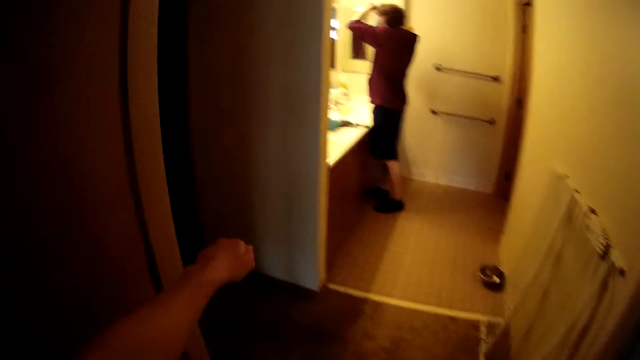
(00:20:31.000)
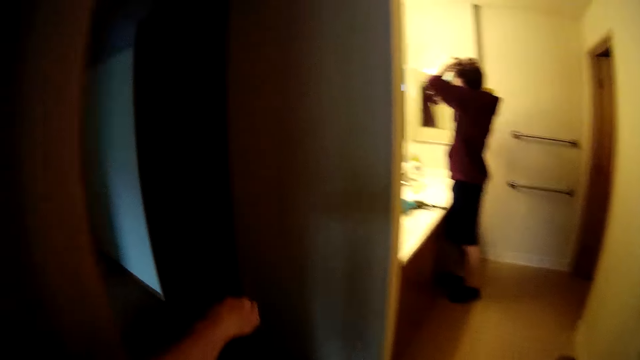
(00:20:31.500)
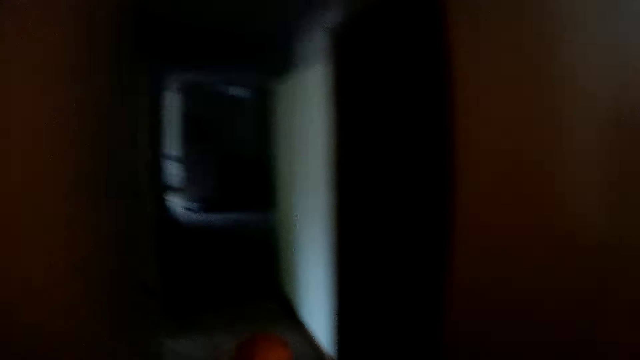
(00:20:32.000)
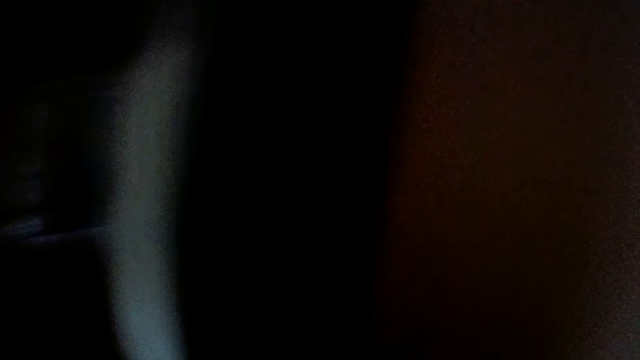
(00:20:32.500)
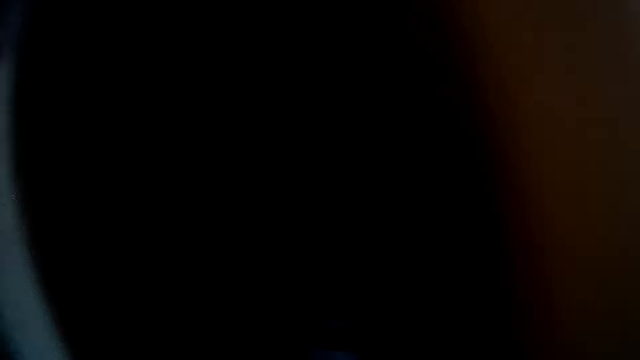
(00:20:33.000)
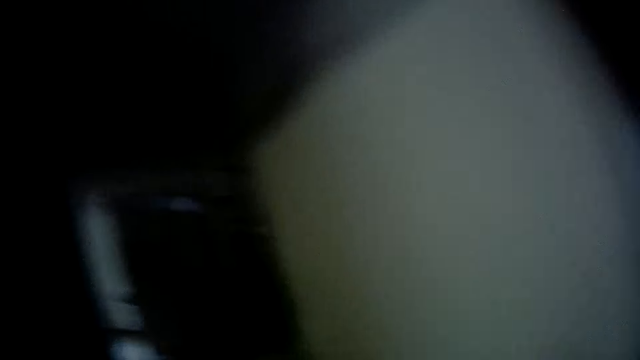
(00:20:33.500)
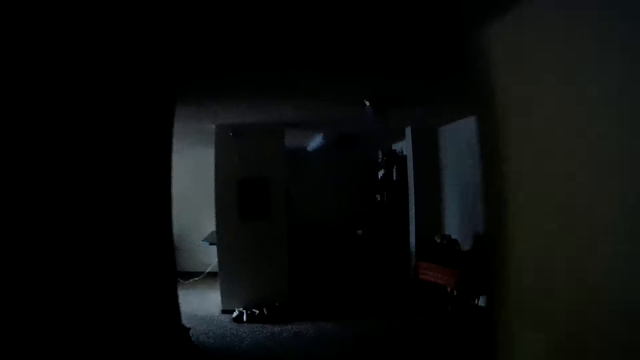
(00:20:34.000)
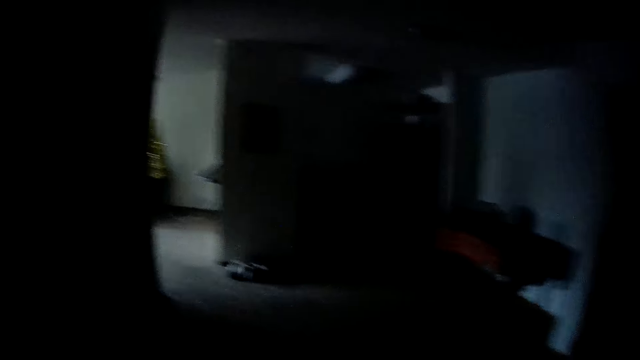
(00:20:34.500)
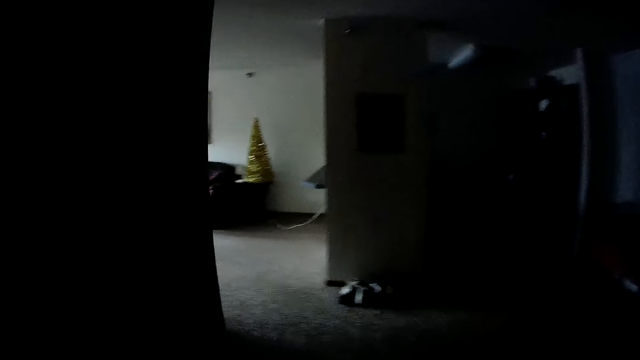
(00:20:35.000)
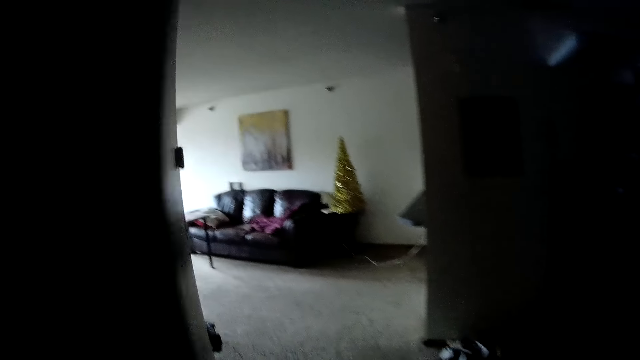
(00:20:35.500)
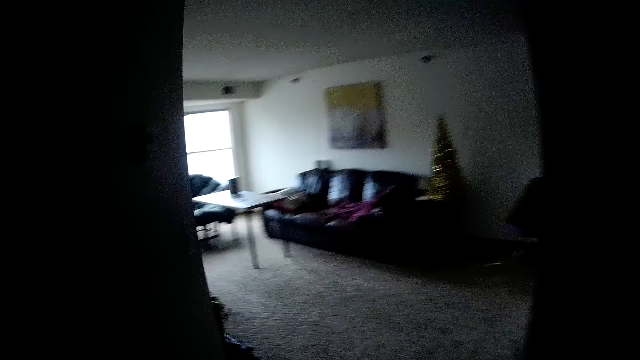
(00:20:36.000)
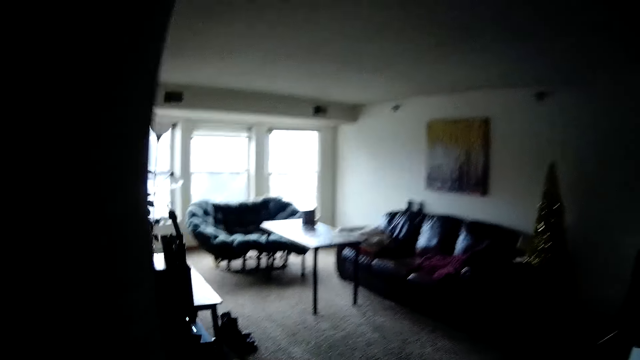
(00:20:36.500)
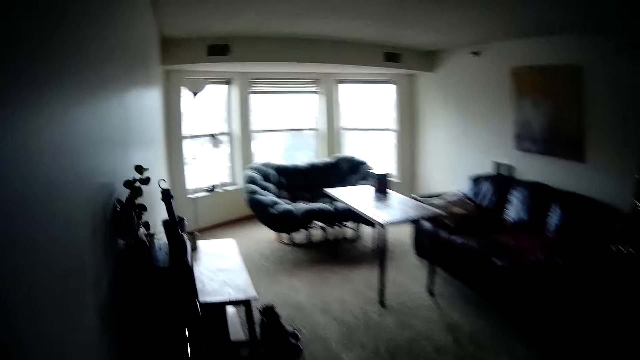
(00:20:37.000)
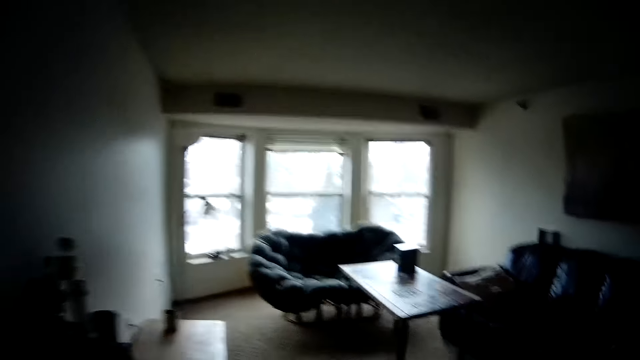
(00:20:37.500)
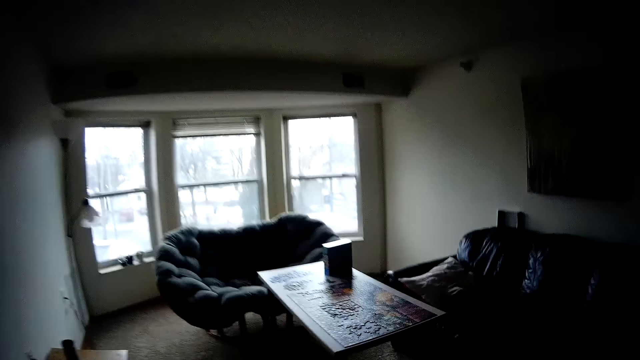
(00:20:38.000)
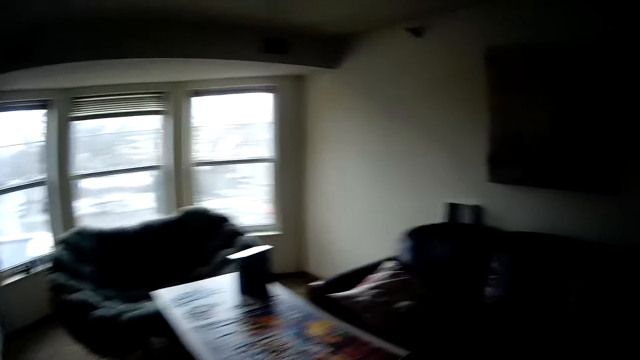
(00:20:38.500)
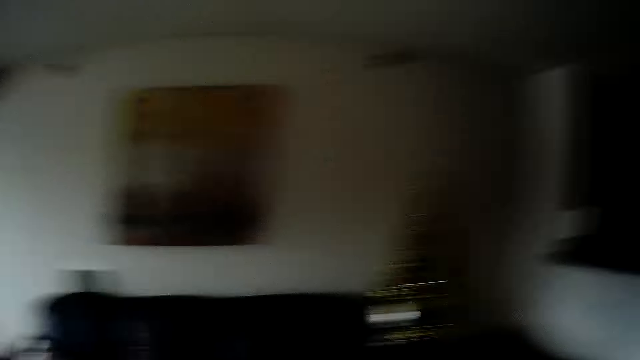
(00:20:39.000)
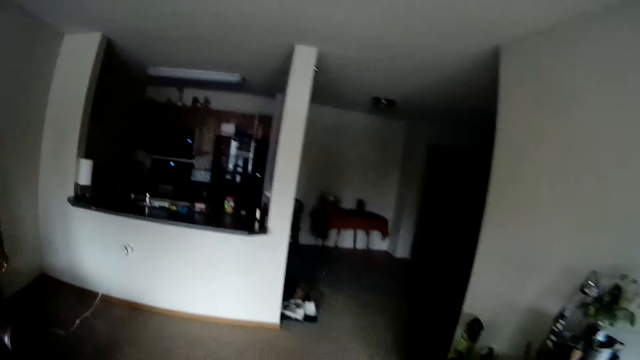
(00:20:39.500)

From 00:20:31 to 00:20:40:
The camera wearer puts the hand up.

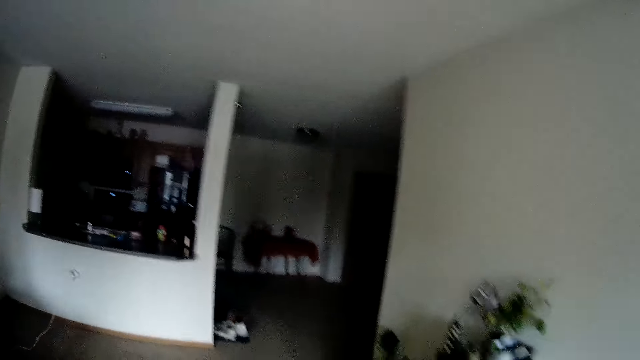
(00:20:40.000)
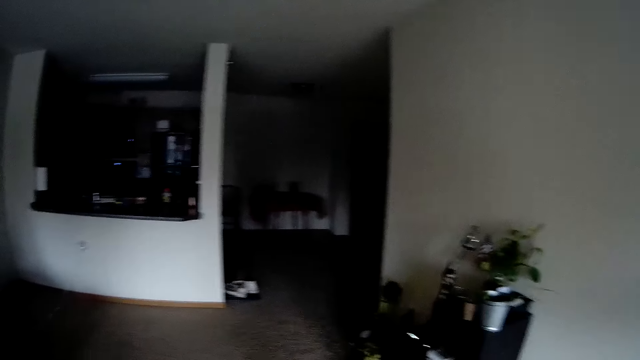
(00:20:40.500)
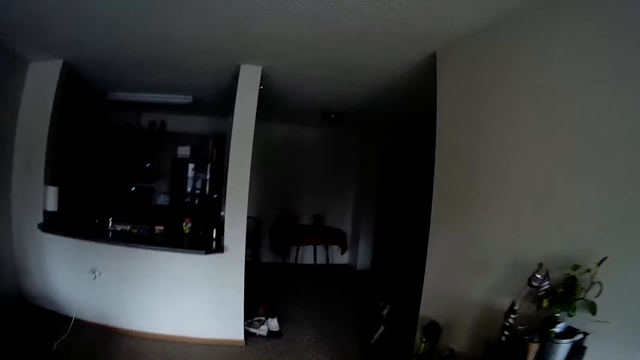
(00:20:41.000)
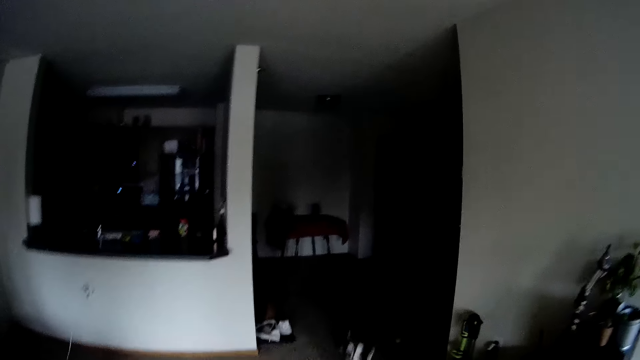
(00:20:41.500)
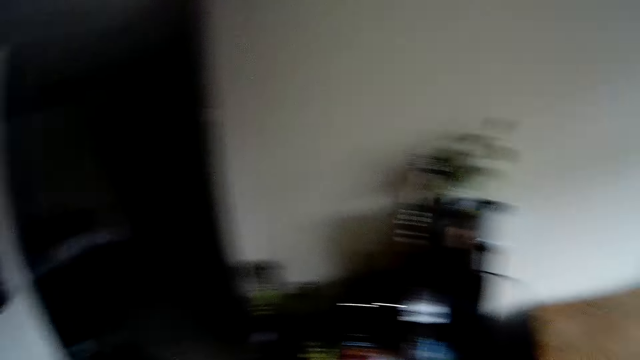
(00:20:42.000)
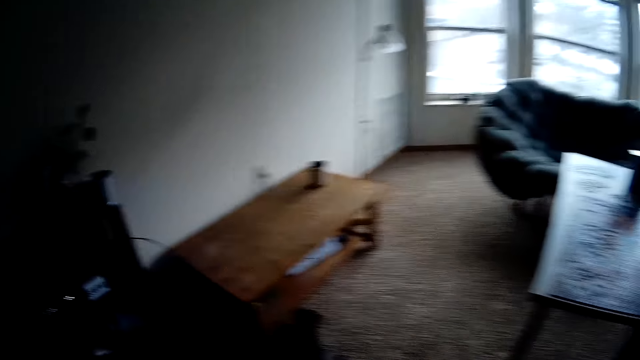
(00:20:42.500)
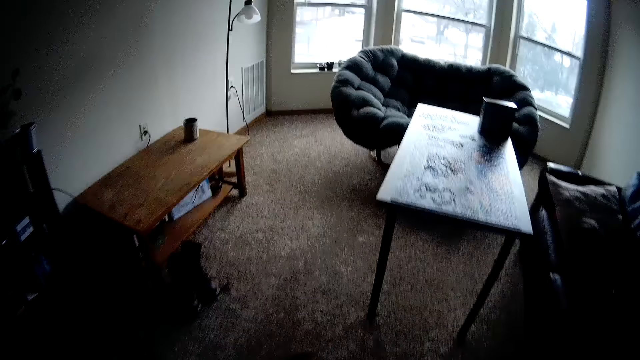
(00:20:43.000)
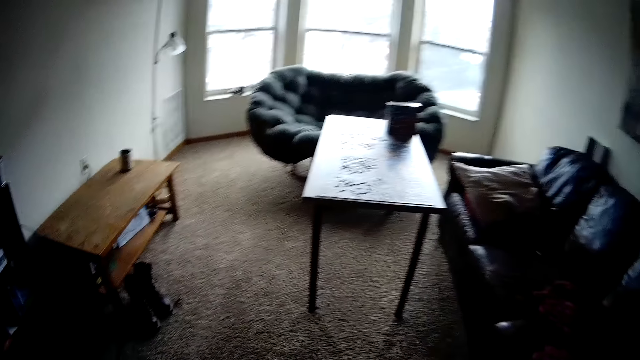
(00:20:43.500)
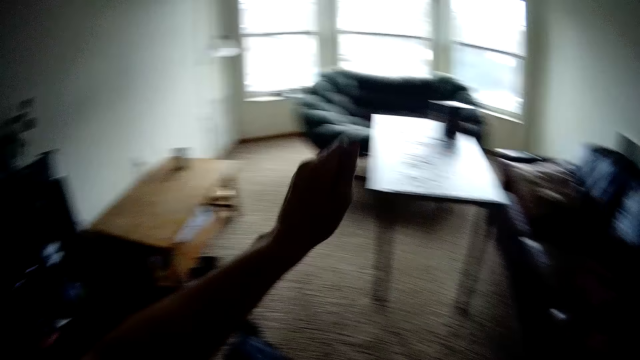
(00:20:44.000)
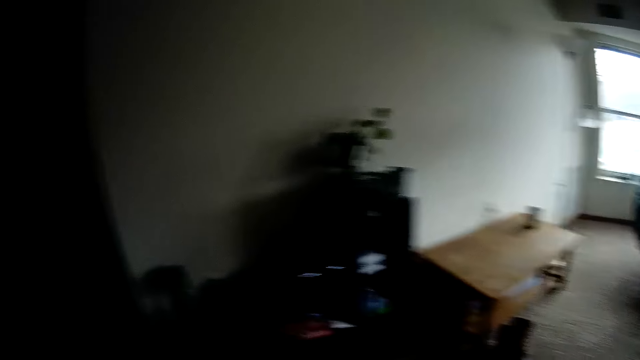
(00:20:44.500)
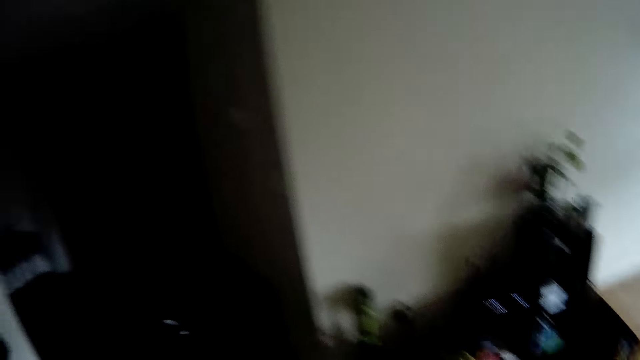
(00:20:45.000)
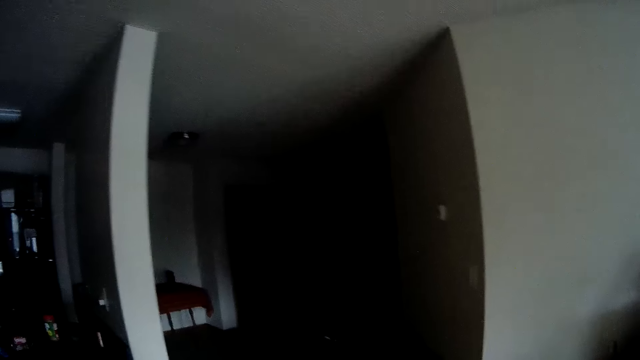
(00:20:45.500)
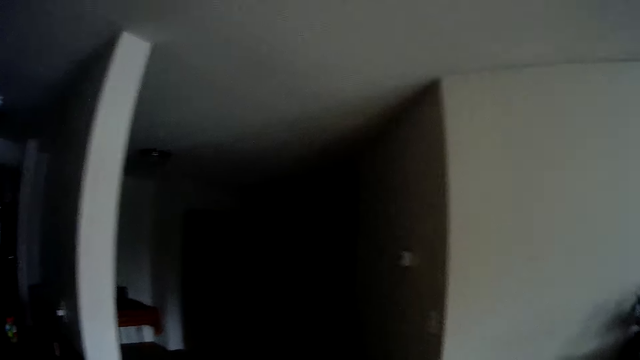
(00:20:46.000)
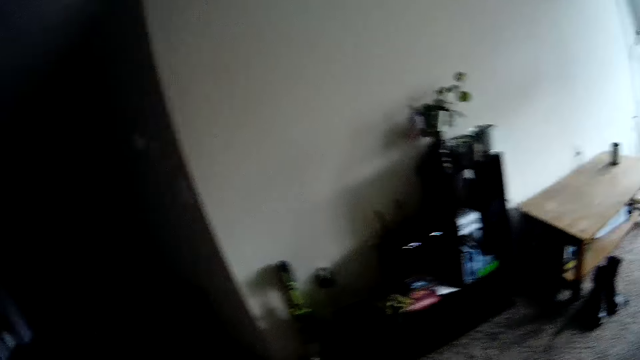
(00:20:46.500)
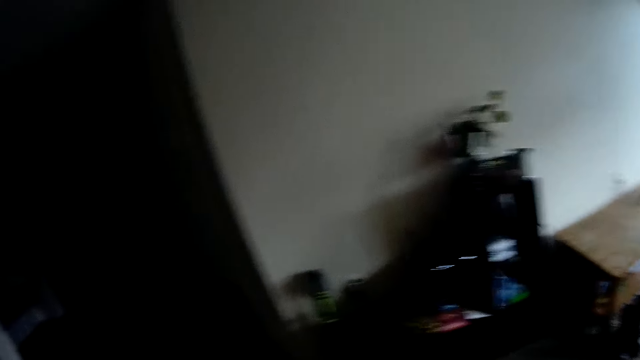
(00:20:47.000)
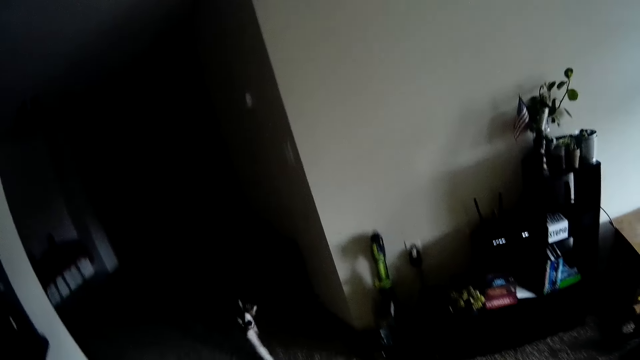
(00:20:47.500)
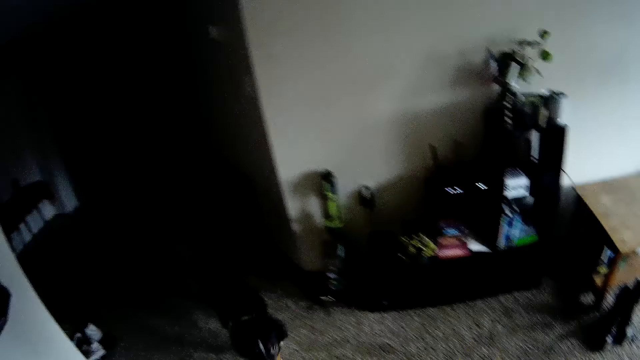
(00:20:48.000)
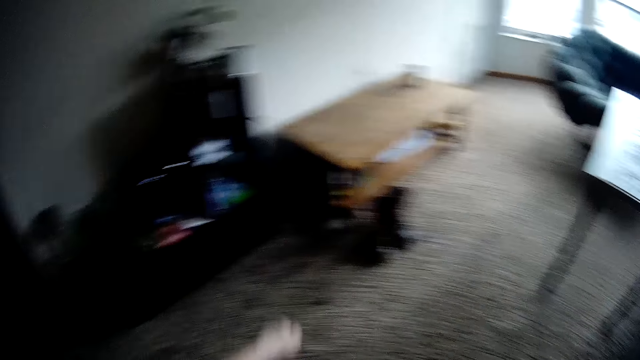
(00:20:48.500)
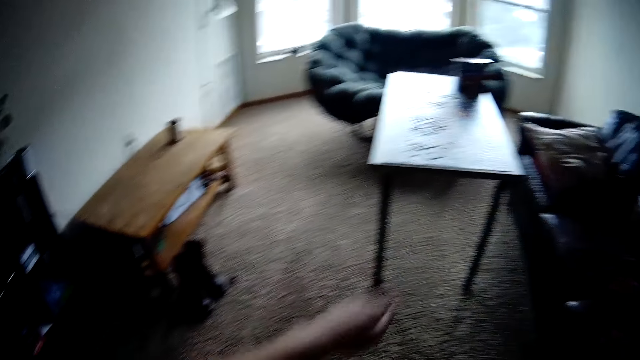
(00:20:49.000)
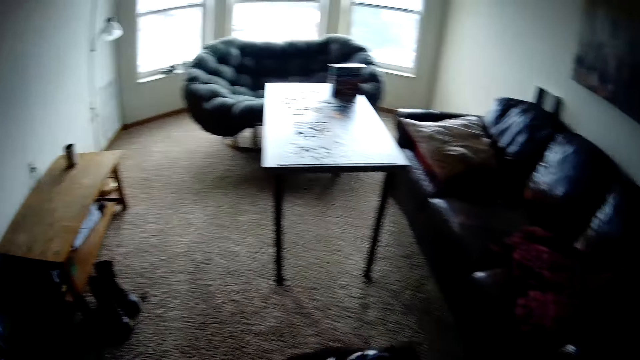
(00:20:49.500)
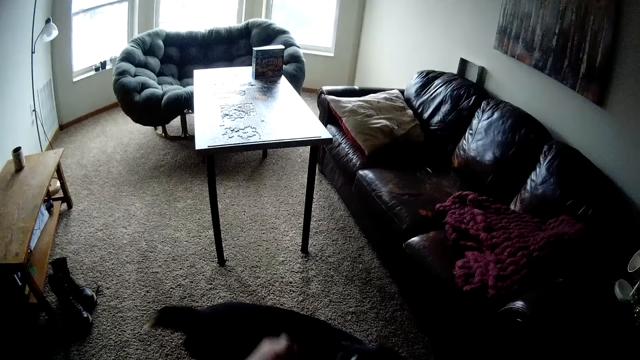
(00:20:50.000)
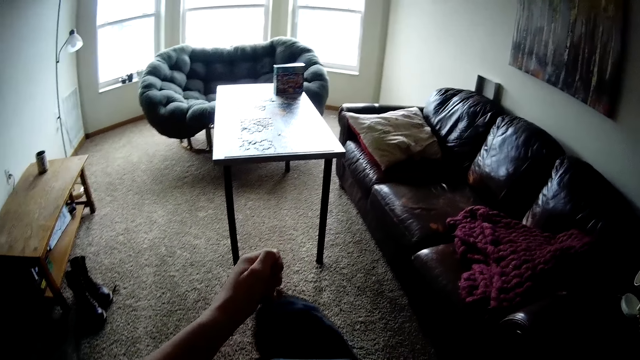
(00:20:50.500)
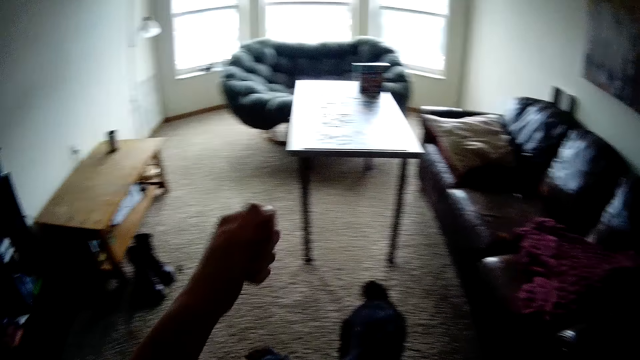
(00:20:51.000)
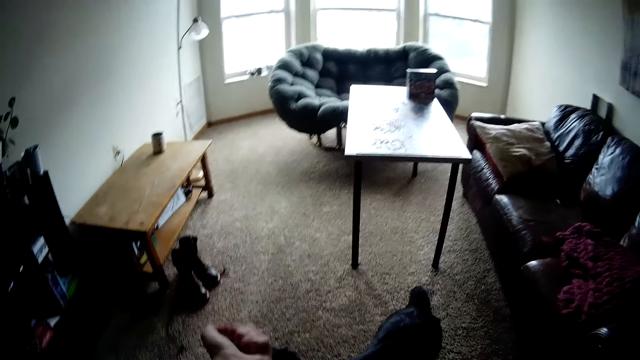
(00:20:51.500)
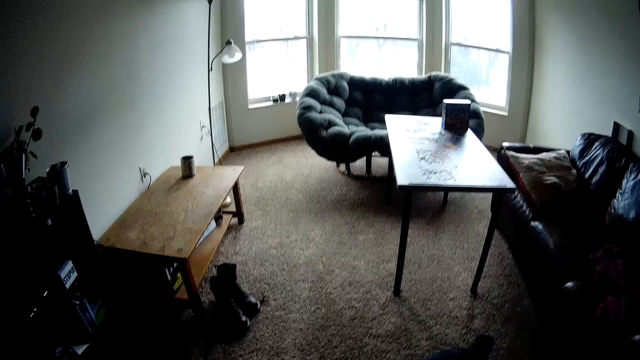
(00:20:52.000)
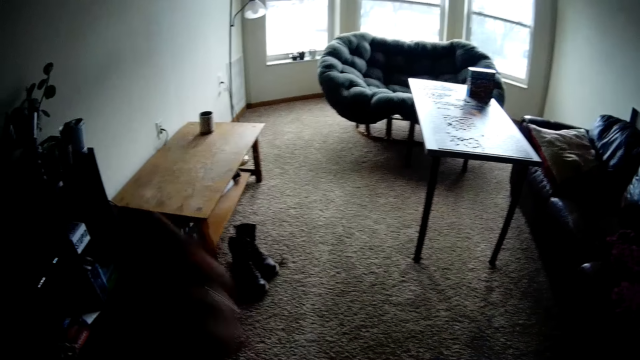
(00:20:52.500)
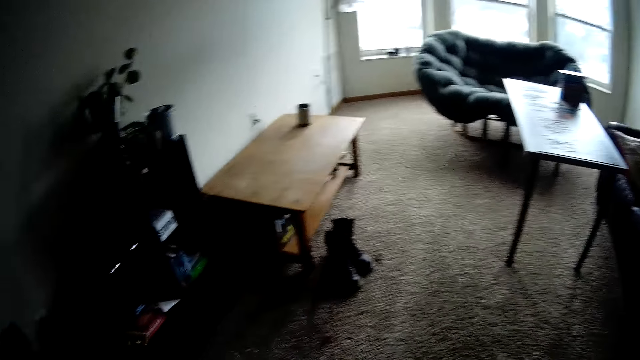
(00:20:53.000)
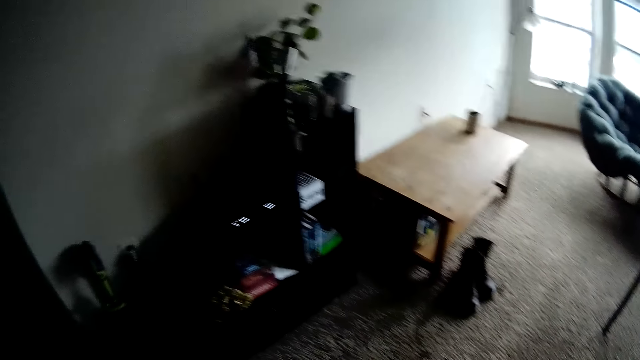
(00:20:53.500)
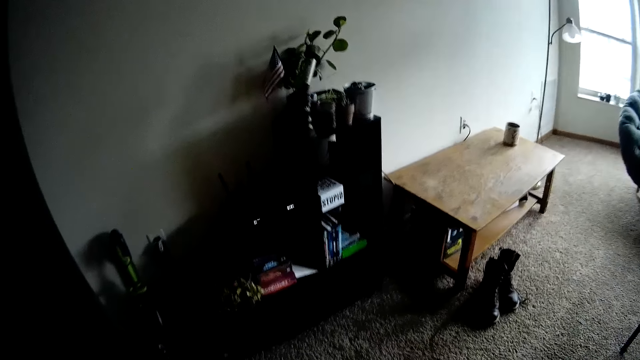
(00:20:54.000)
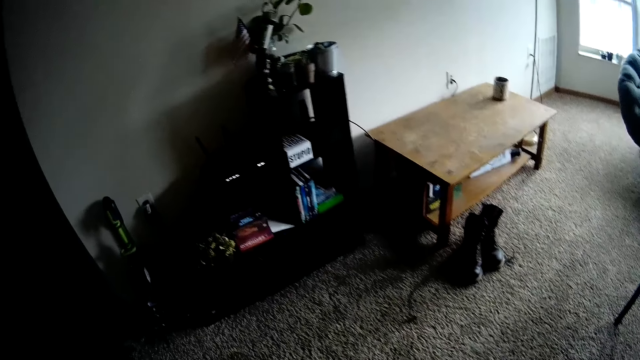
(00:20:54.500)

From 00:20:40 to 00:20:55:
The camera wearer looks around, points at the table, puts the hand up and puts the hand down. They look around. They put the hand up, move the hand to the carpet and put the hand down. They put the hand up, put the hand down, put the hand up and put the hand down.
